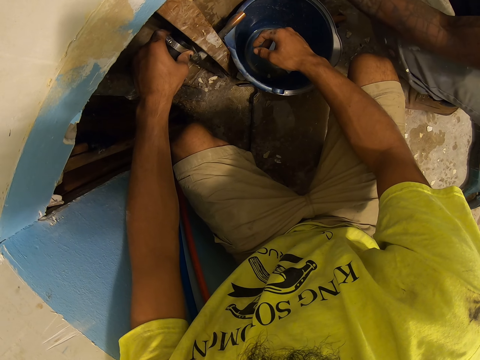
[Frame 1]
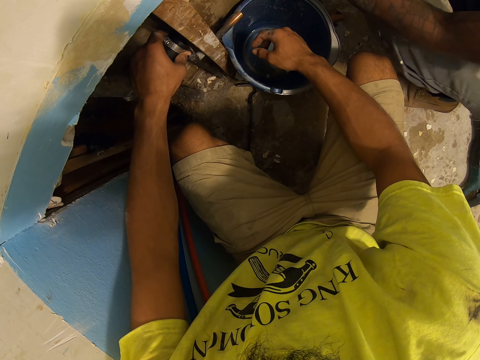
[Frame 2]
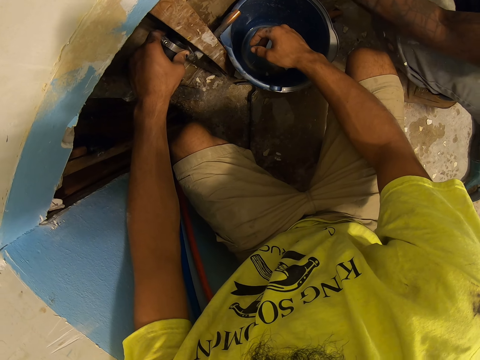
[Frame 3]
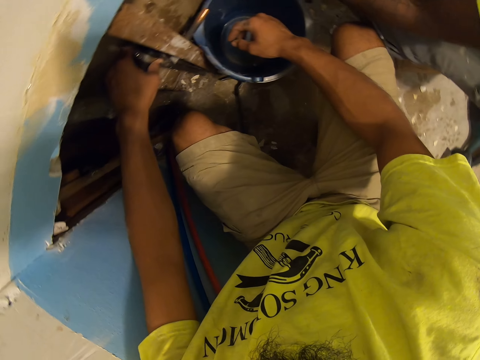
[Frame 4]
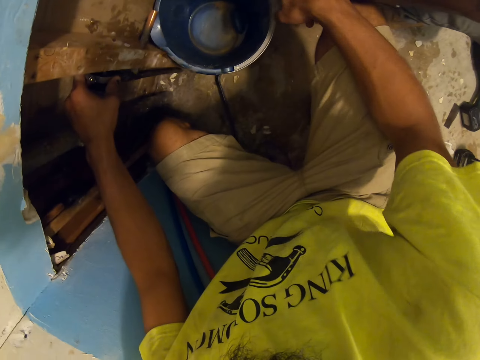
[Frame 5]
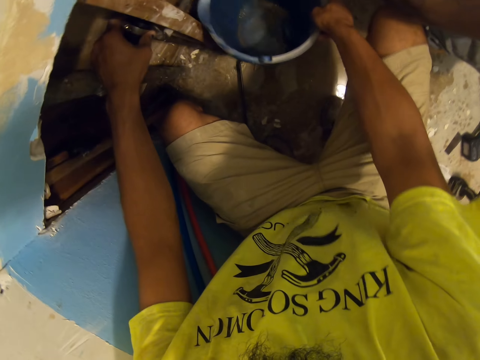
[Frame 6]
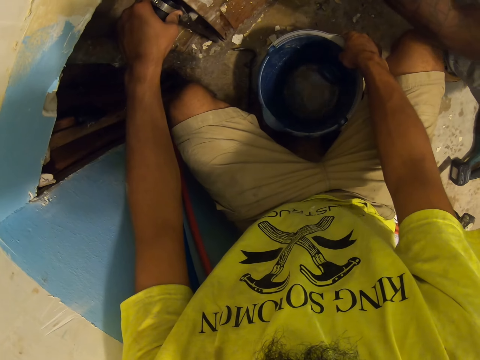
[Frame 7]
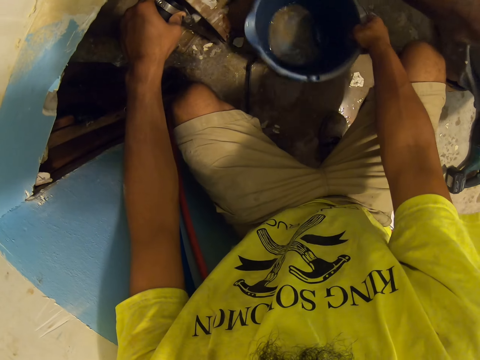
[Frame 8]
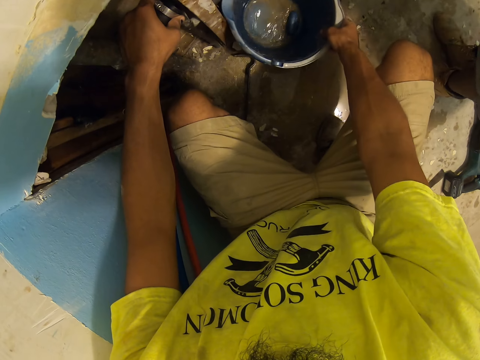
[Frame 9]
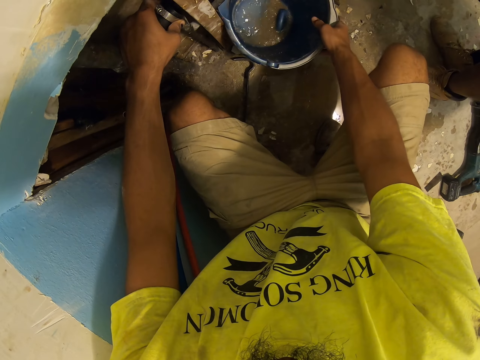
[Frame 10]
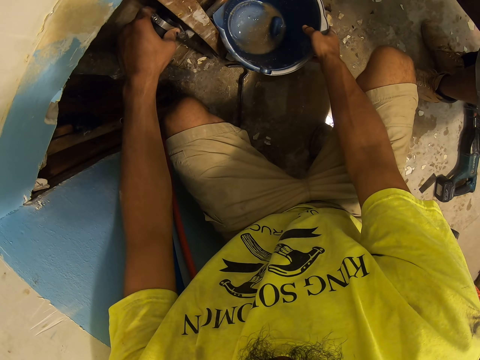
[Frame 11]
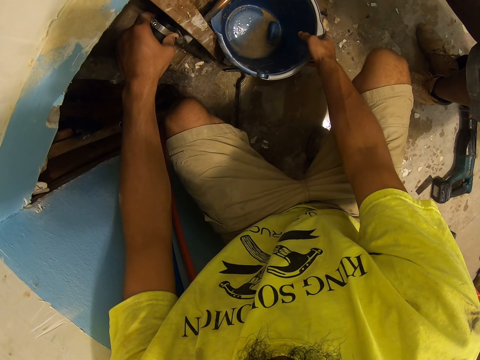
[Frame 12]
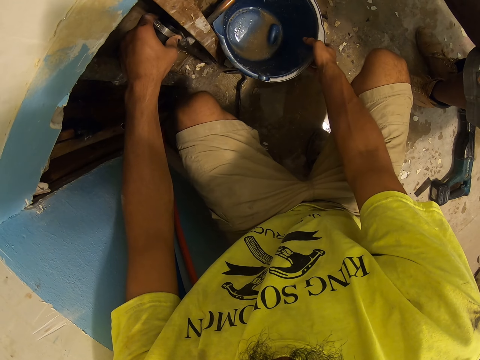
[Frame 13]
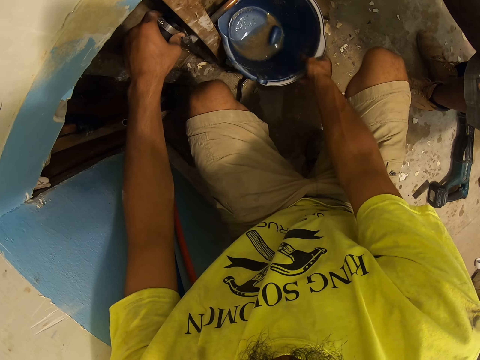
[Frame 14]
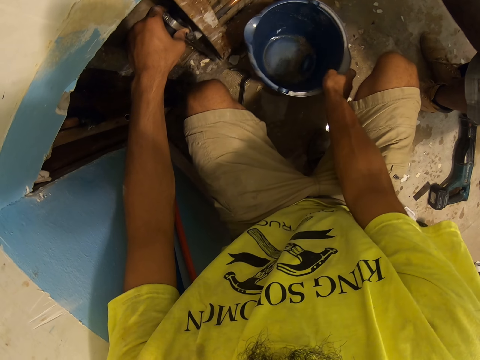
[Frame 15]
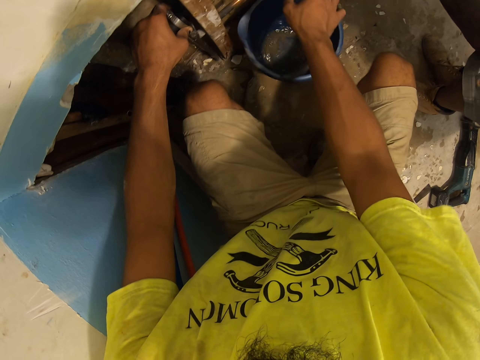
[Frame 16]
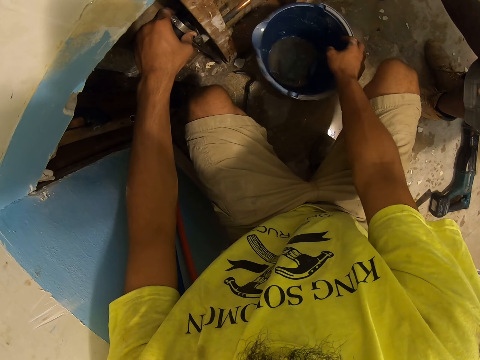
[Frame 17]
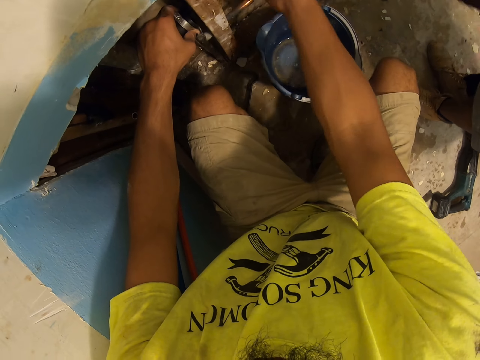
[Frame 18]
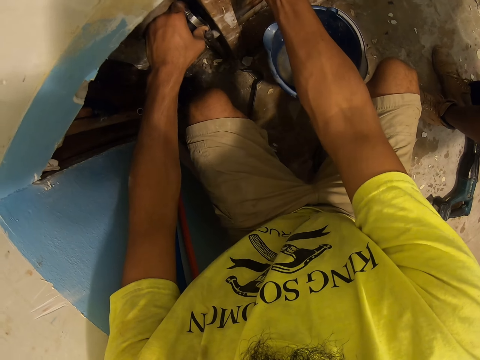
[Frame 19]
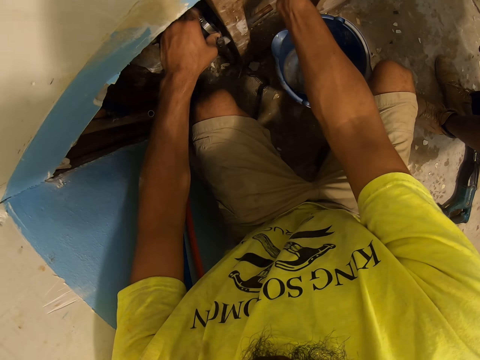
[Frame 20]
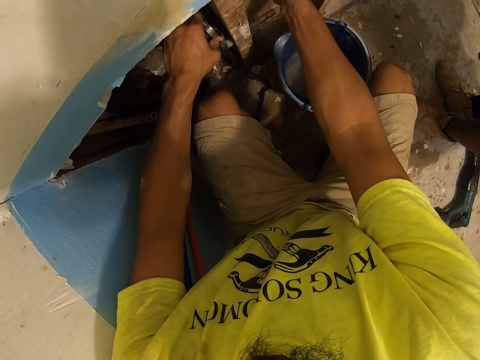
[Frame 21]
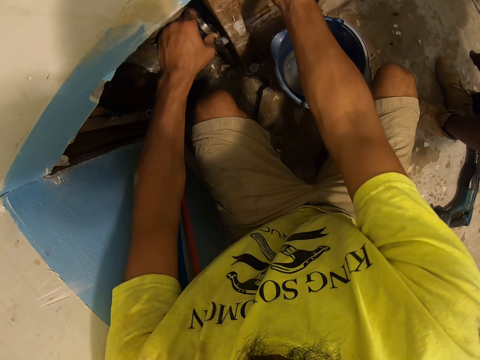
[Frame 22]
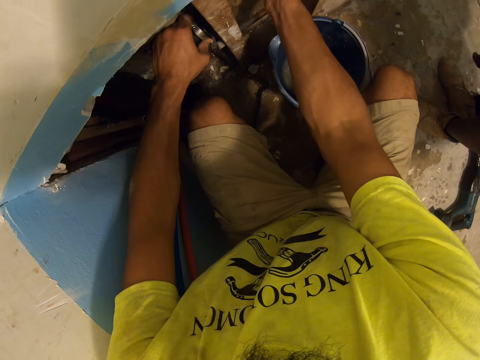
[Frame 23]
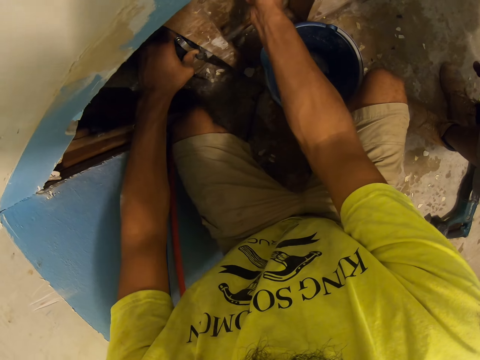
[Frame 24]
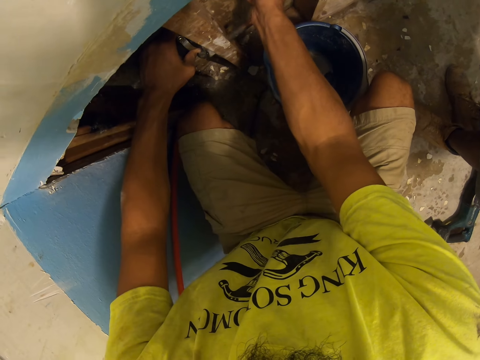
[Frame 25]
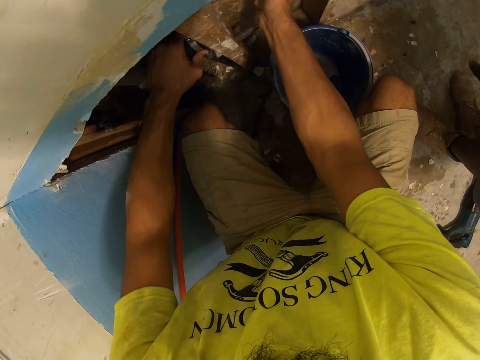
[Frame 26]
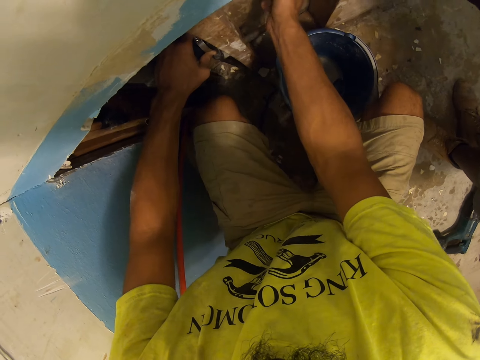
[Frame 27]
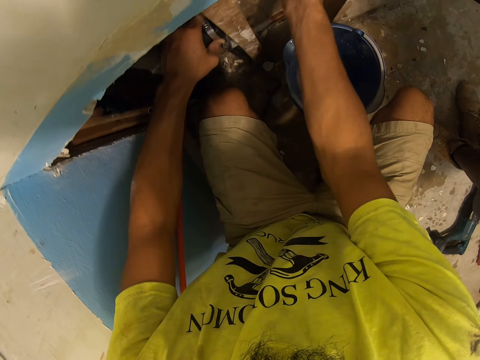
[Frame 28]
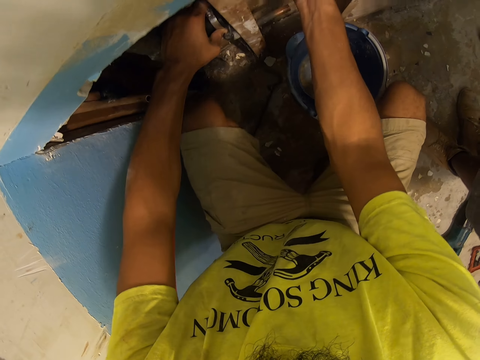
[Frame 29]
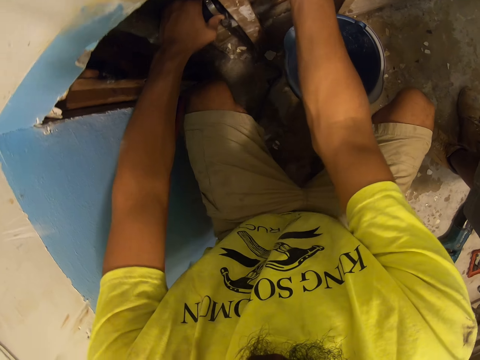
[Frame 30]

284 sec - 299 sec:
The camera wearer moves a plastic bucket on the floor. A man moves around. The camera wearer returns the plastic bucket. He looks around. He places the plastic bucket properly. He moves the plastic bucket on the floor. He holds a pipe. He places his hand on the wall. The man moves his hand.

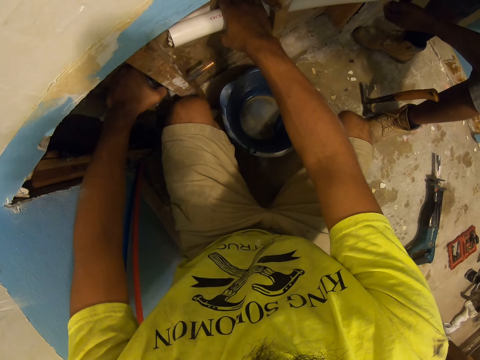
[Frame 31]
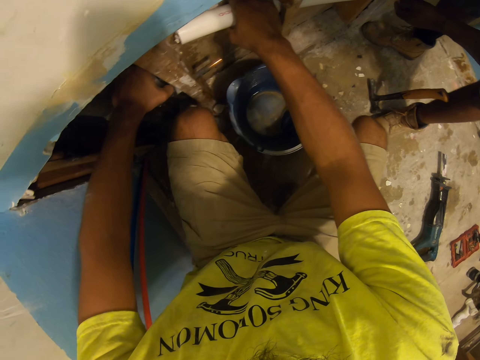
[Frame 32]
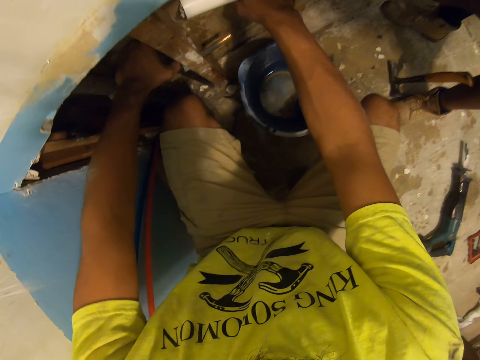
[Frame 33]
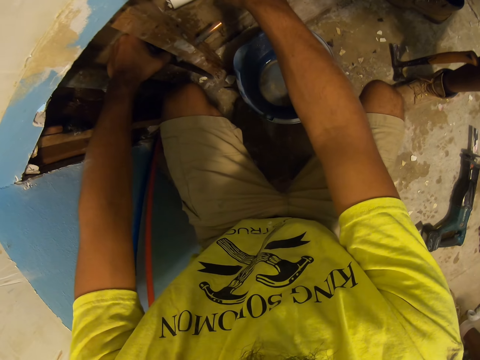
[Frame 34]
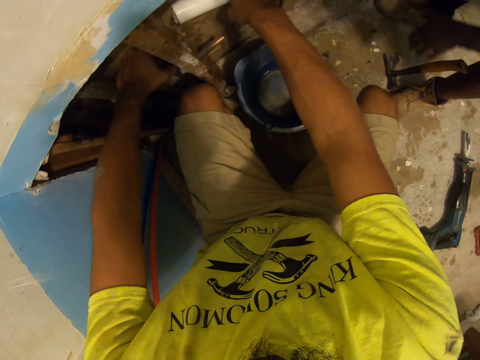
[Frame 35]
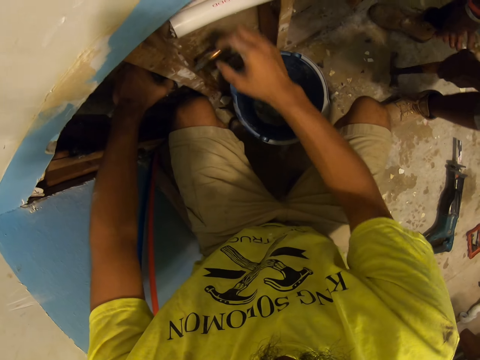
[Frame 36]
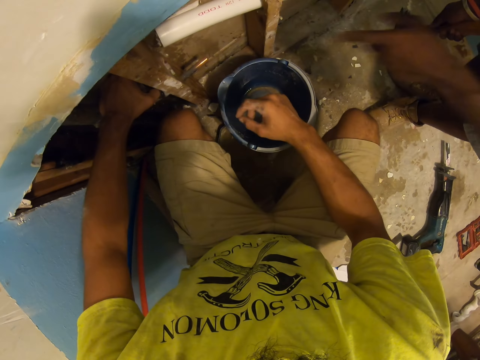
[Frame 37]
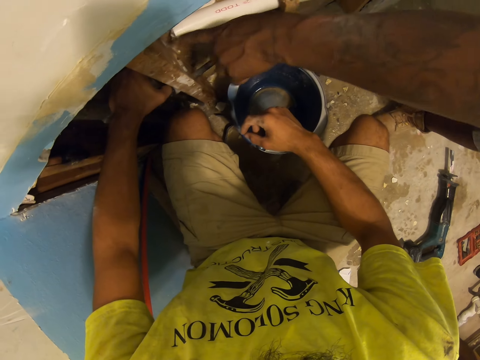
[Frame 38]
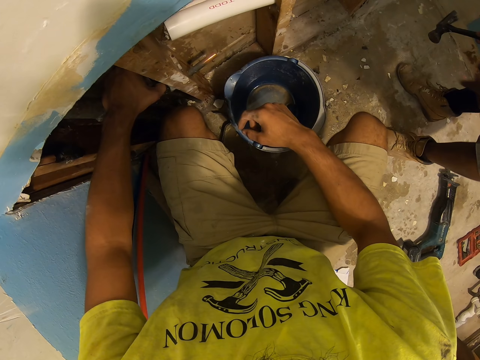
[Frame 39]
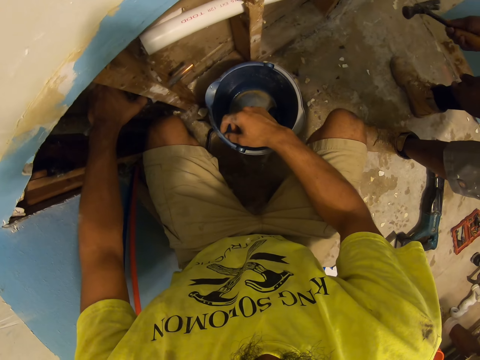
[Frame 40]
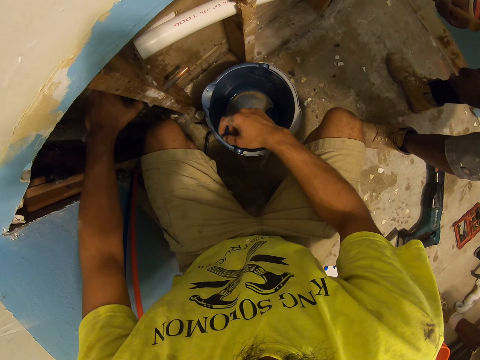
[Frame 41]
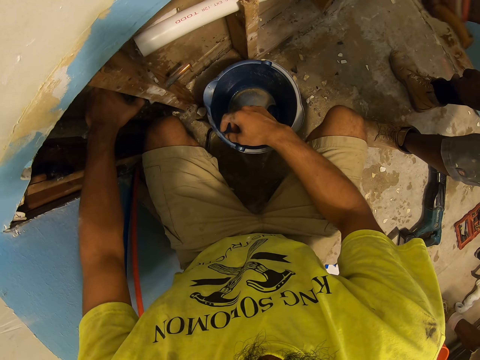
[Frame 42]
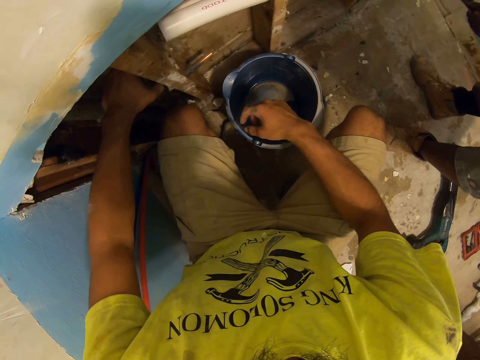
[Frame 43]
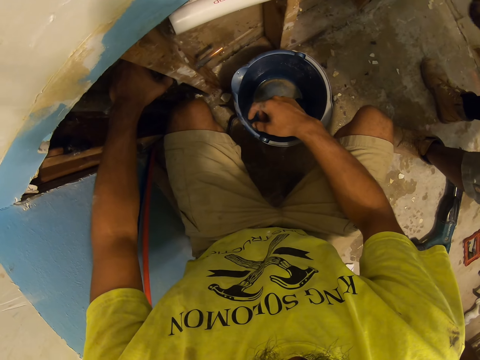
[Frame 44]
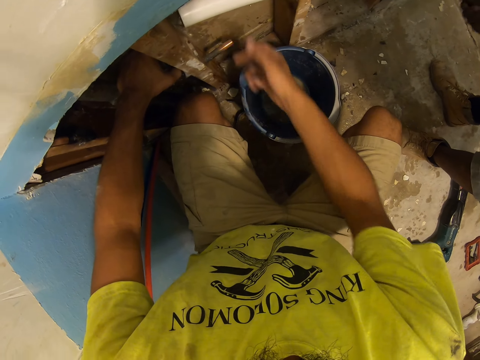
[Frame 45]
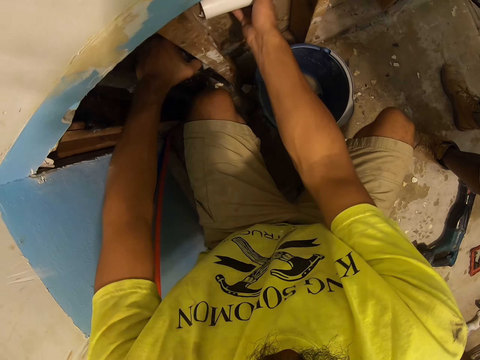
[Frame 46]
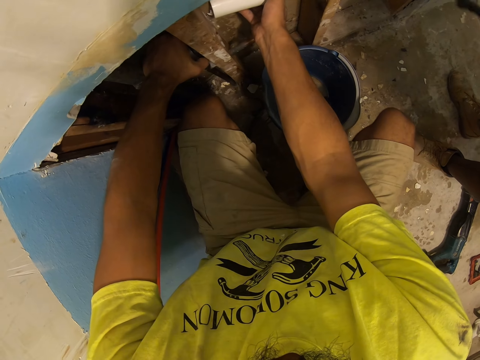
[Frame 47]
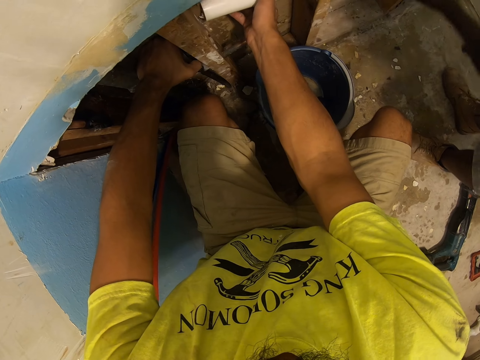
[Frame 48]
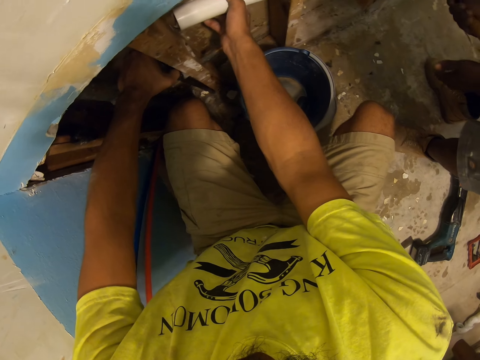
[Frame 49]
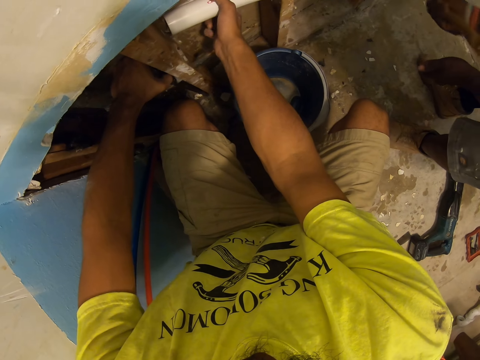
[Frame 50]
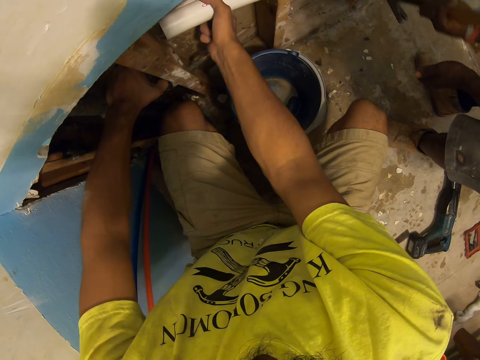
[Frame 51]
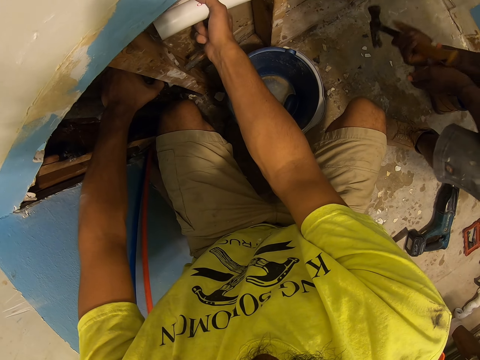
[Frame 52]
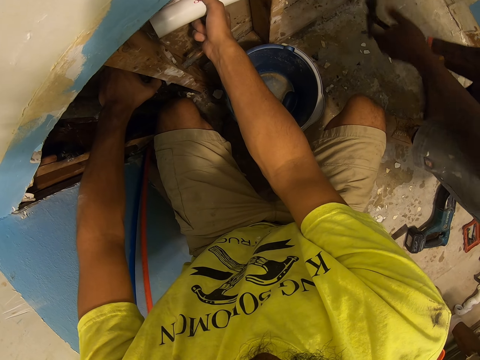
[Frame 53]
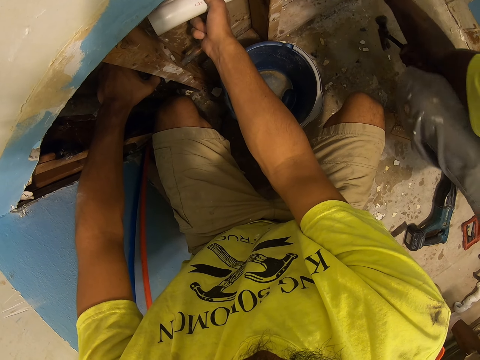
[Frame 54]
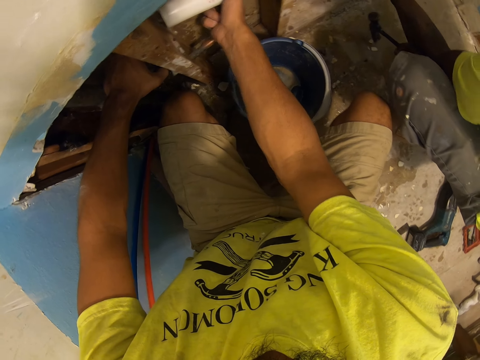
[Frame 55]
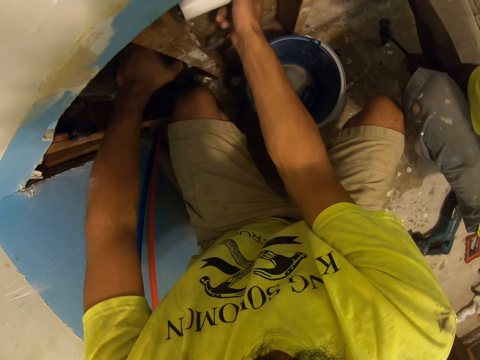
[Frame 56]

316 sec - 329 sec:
A man stands close to the camera wearer. Another man picks up a hammer on the ground. The camera wearer removes his hand from the pipe. He looks around. The other man uses gestures, points at the pipe and hits something with the hammer. The camera wearer holds the pipe. The other man moves his hand. The first man stands close to the camera wearer. The other man hits the pipe with the hammer. The other man holds something.
